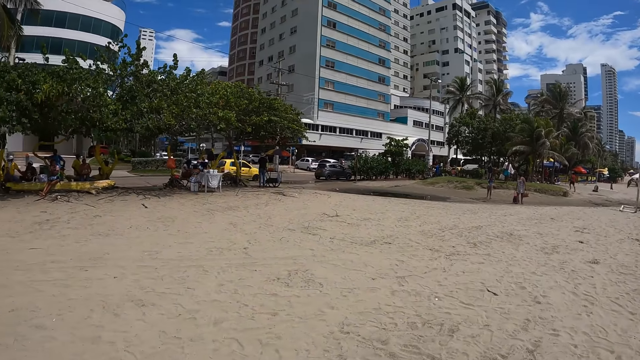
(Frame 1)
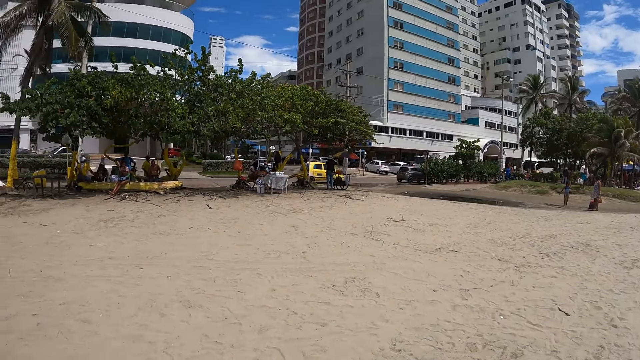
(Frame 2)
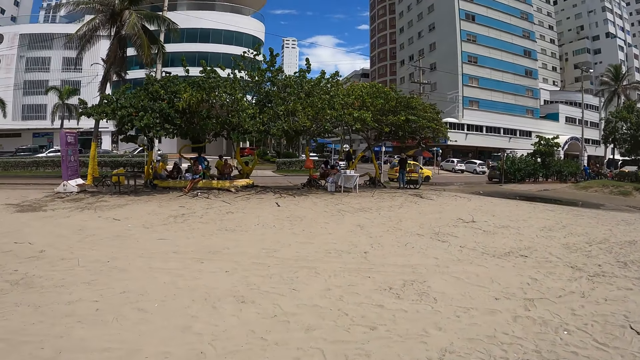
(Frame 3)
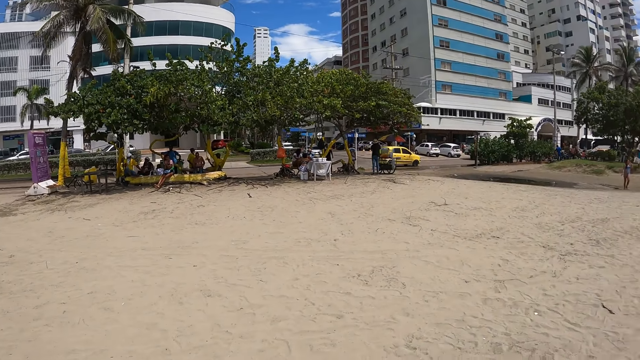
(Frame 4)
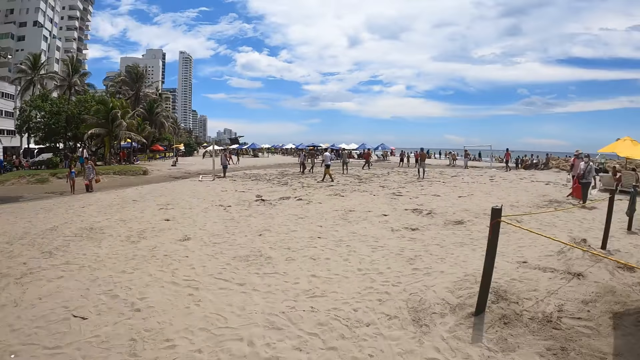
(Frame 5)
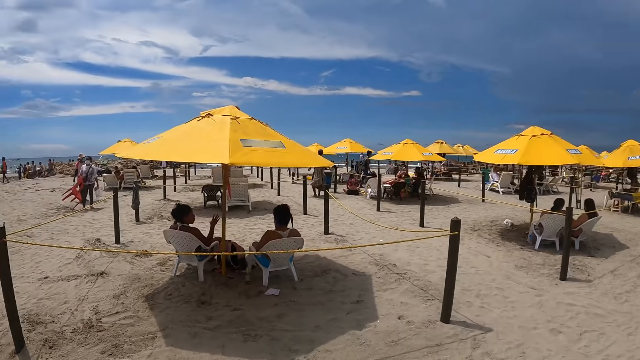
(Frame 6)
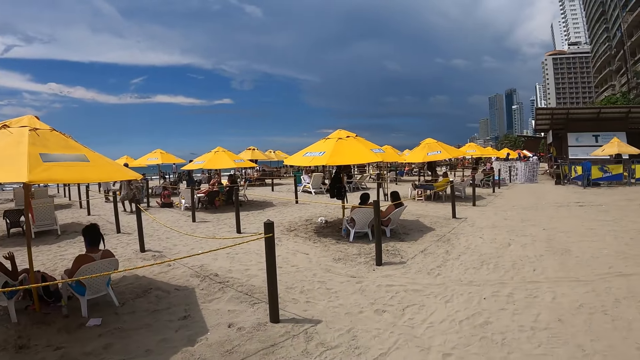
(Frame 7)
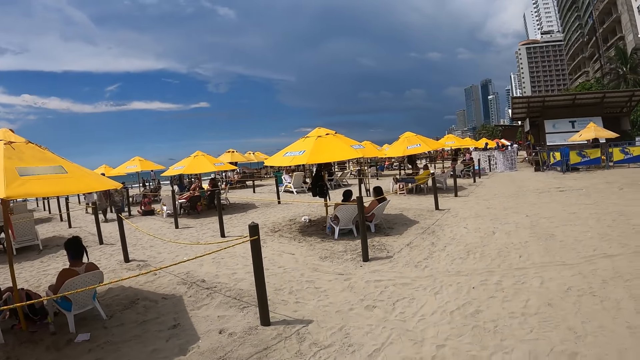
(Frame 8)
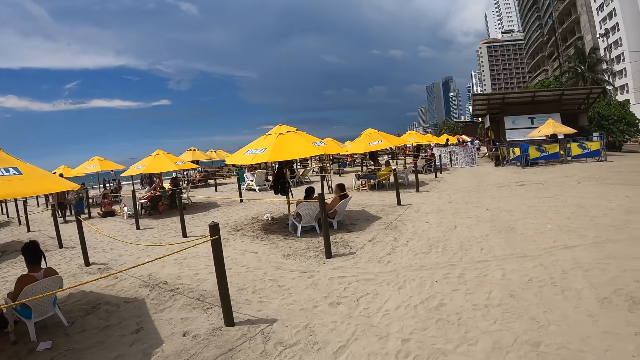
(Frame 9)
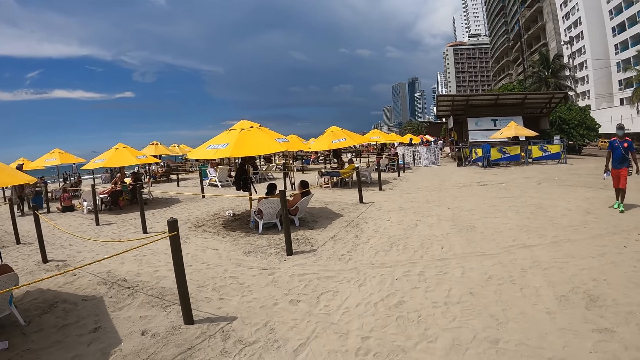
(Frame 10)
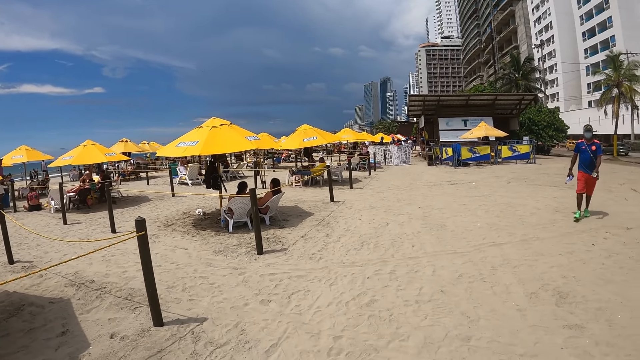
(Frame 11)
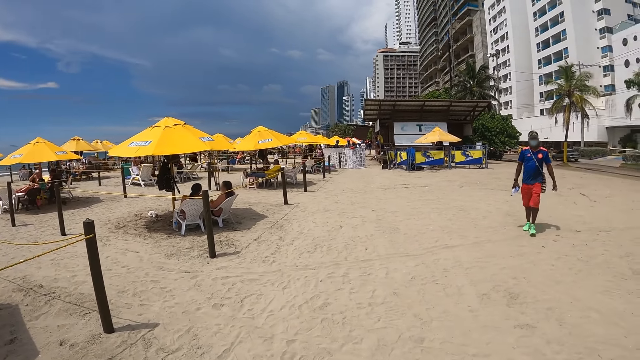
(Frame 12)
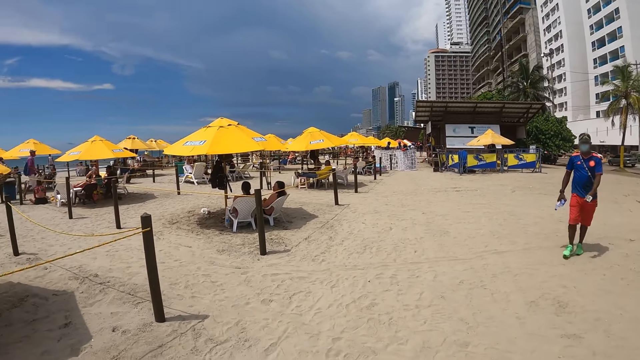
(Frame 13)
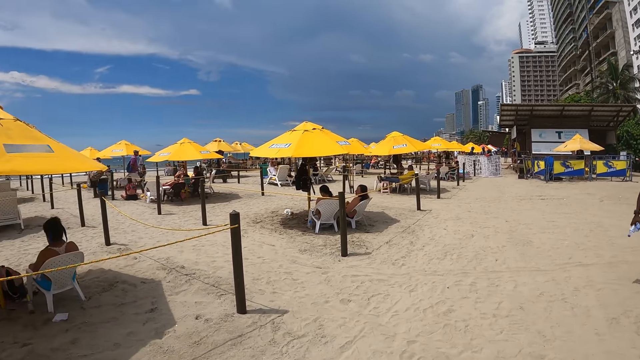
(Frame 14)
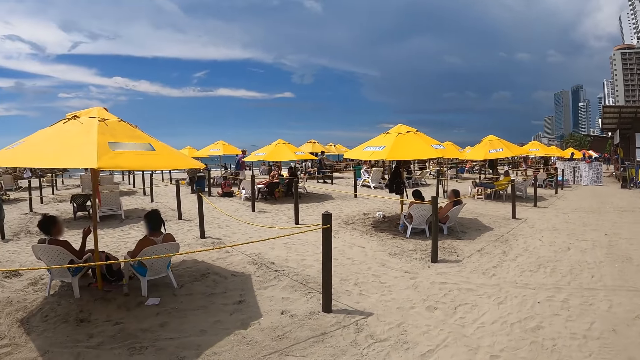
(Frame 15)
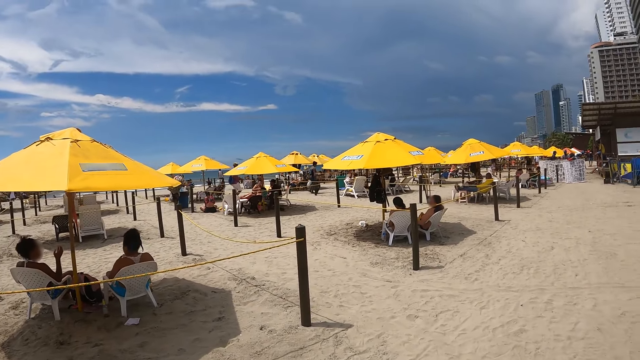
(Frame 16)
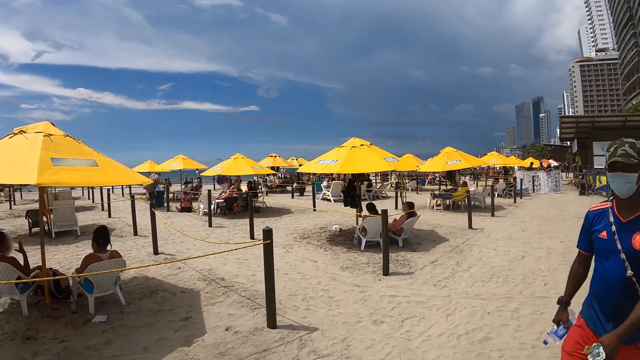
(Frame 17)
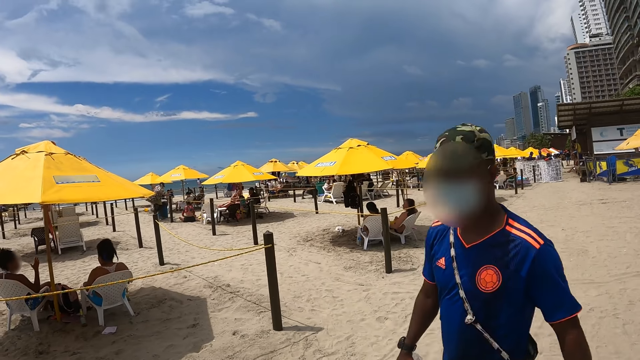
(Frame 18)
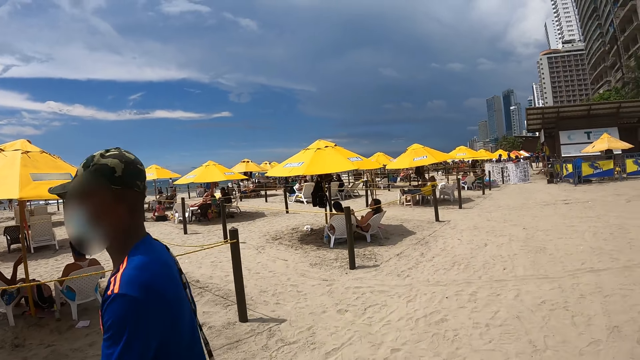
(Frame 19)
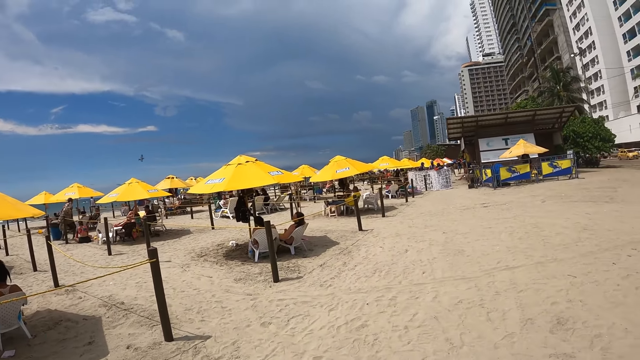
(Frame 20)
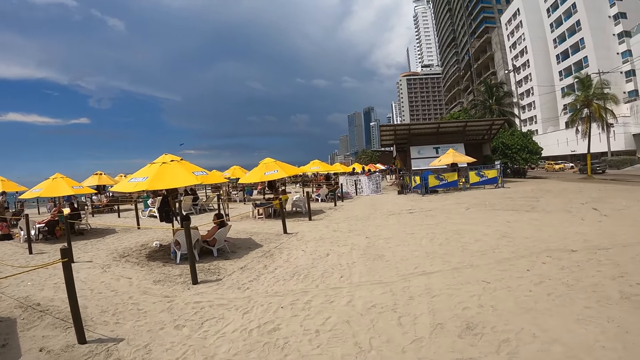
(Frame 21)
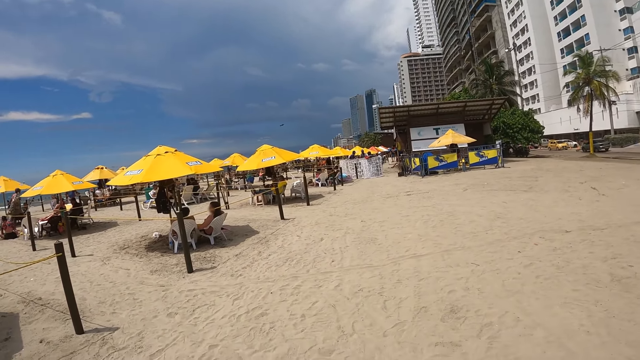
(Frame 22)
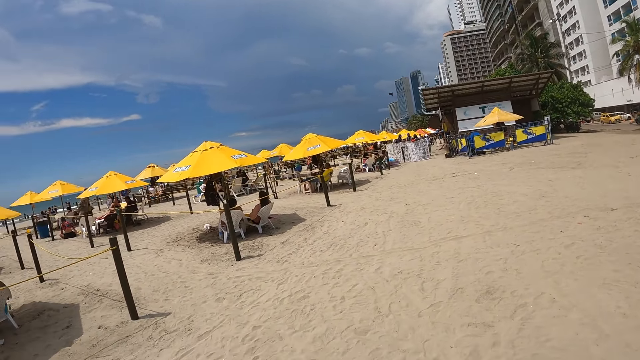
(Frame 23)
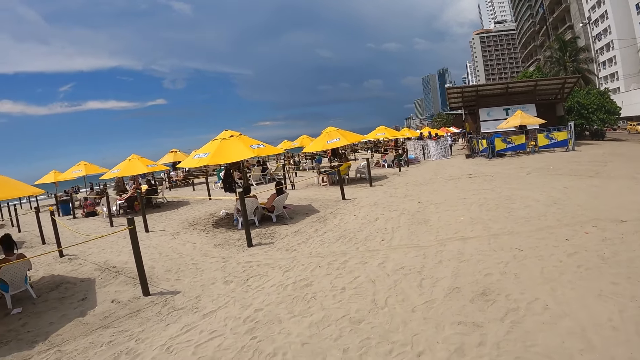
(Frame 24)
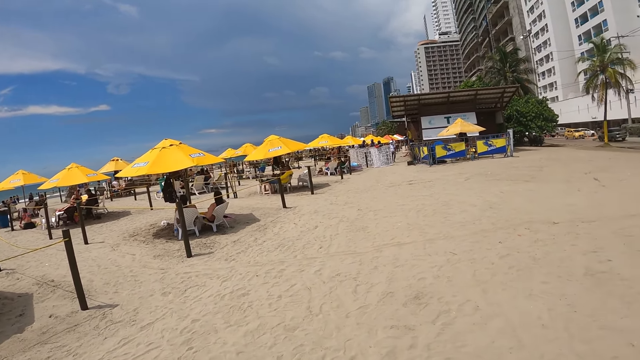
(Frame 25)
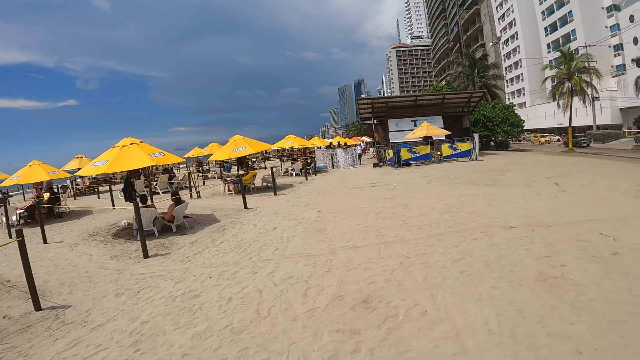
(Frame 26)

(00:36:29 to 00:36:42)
The camera wearer looks around. They look around. A man walks around. The camera wearer looks around.

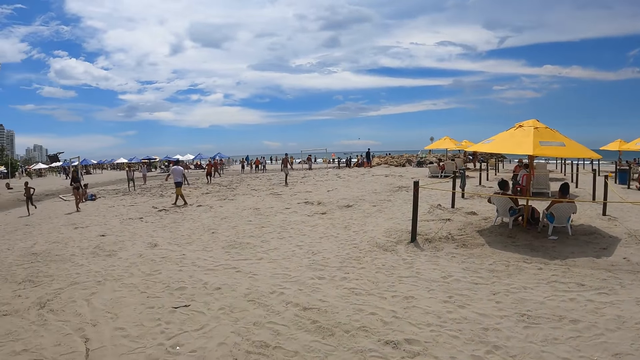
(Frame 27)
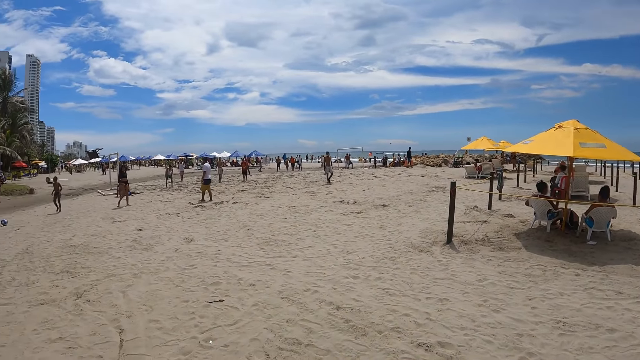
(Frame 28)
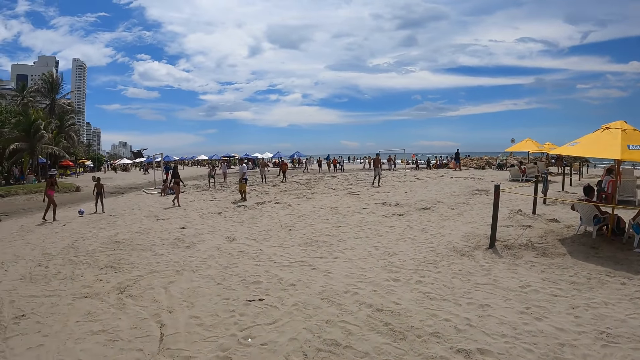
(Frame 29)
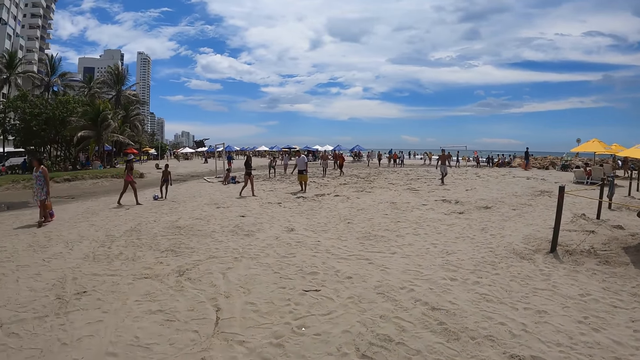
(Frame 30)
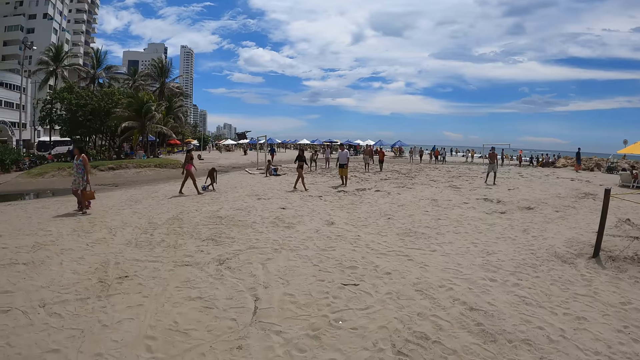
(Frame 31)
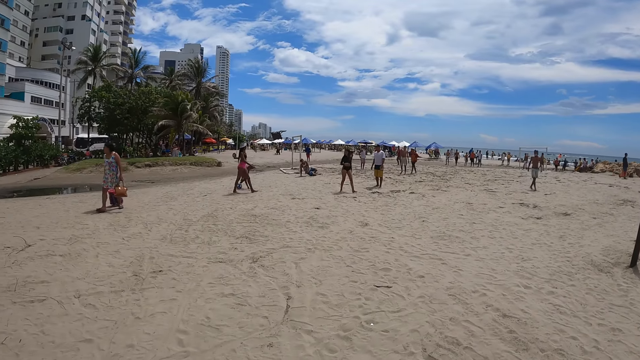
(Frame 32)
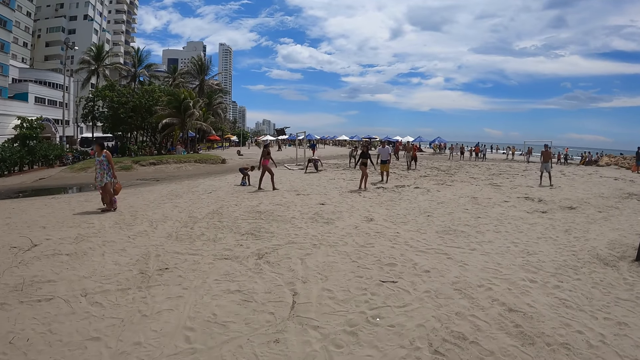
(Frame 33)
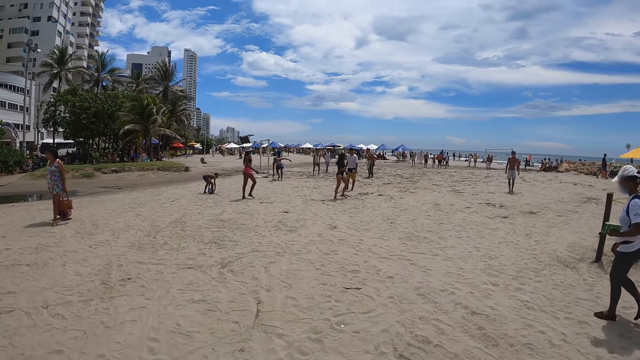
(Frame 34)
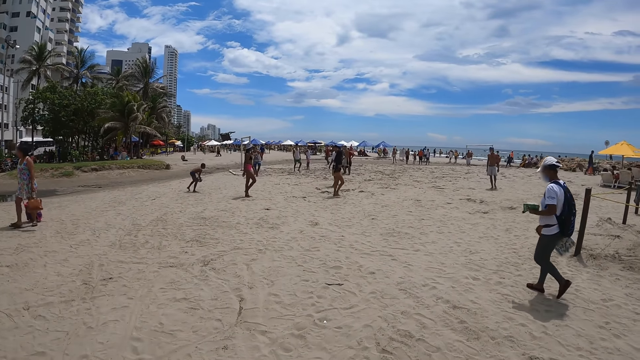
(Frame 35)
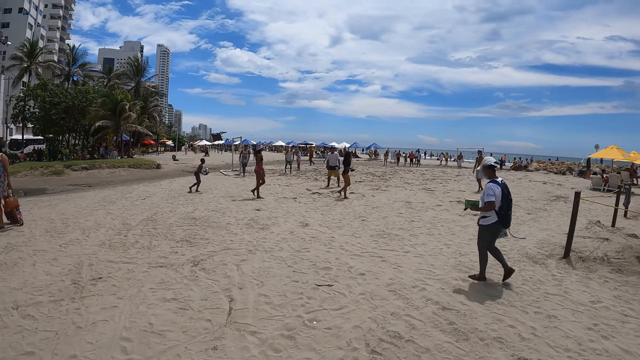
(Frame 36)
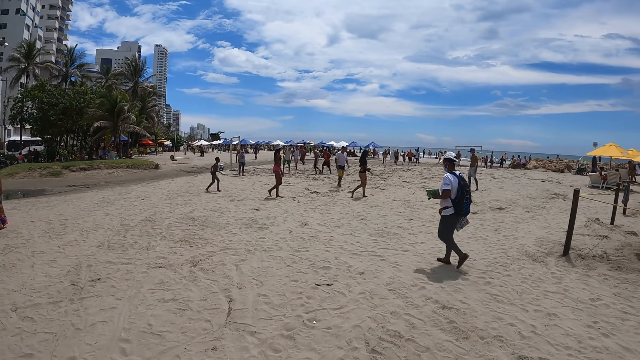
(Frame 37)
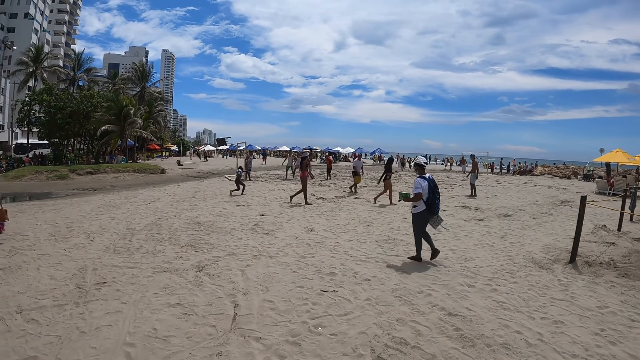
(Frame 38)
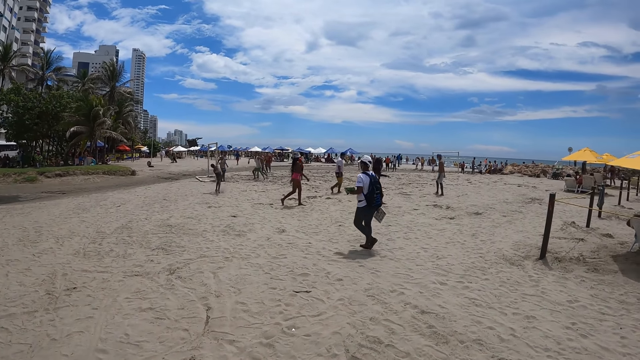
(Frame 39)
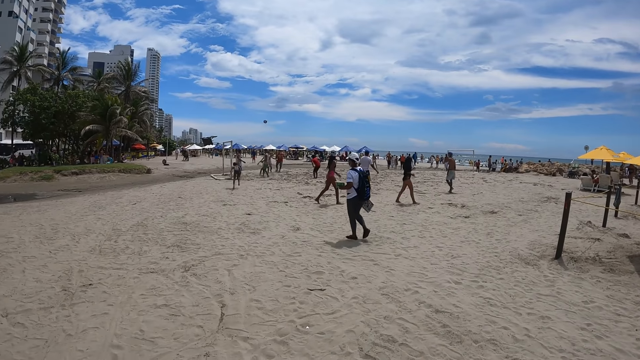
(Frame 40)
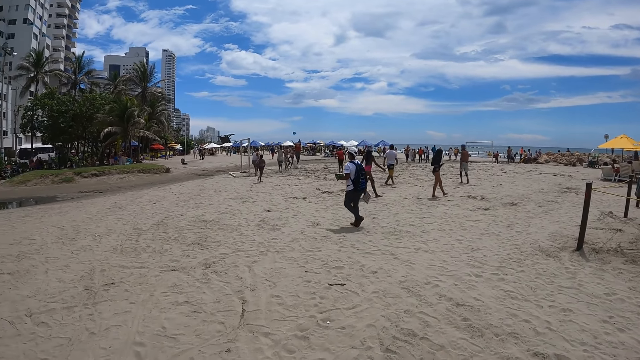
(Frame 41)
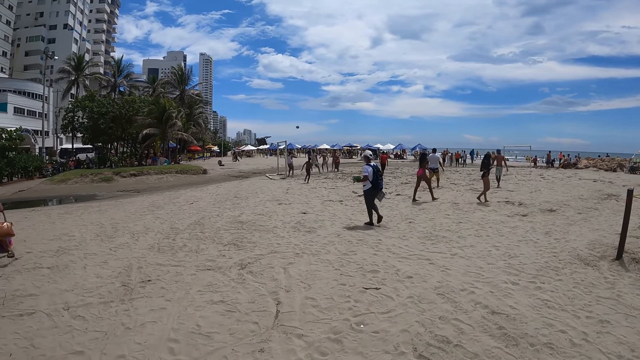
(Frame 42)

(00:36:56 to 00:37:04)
The camera wearer walks around.
